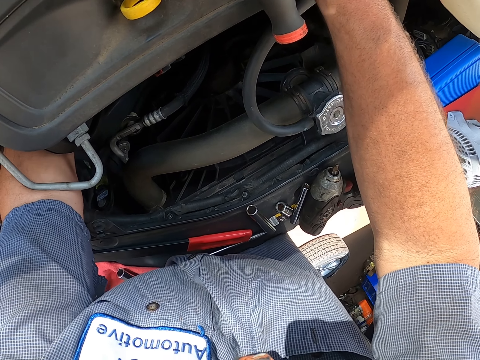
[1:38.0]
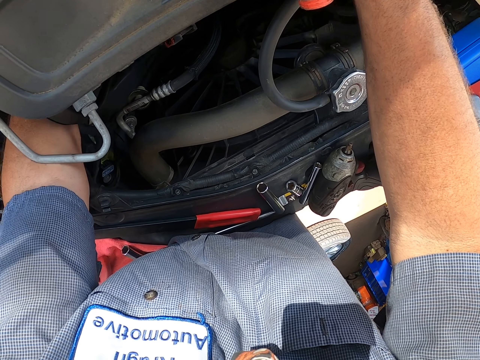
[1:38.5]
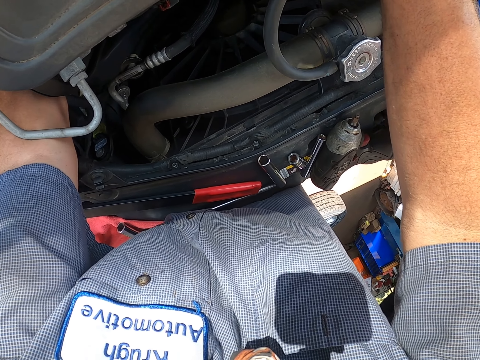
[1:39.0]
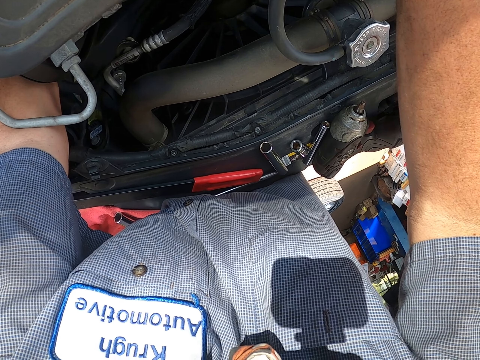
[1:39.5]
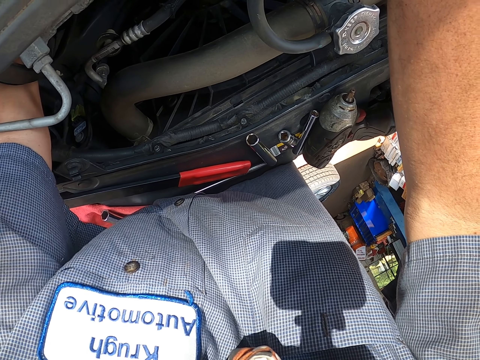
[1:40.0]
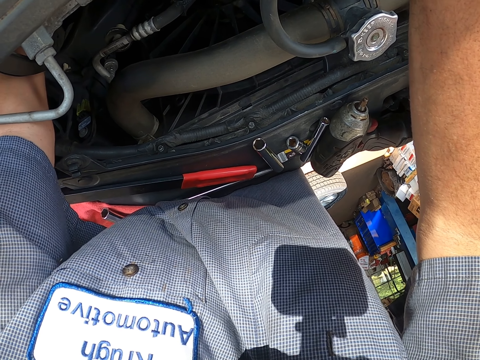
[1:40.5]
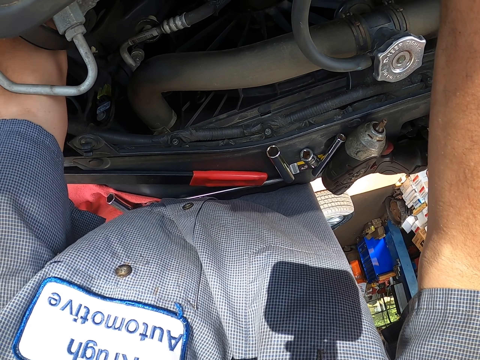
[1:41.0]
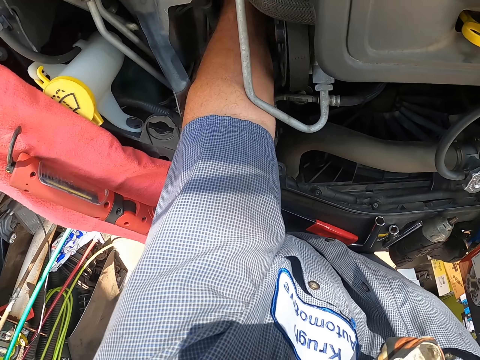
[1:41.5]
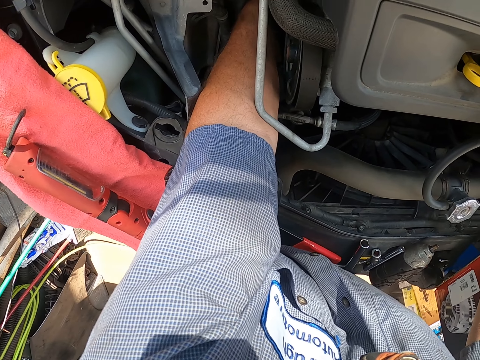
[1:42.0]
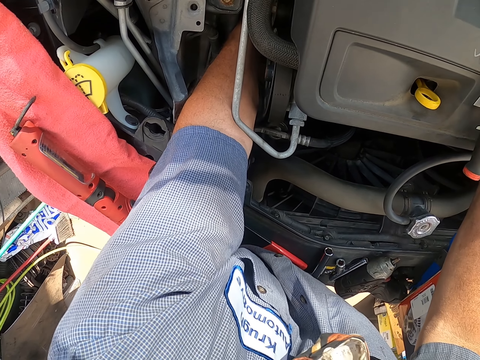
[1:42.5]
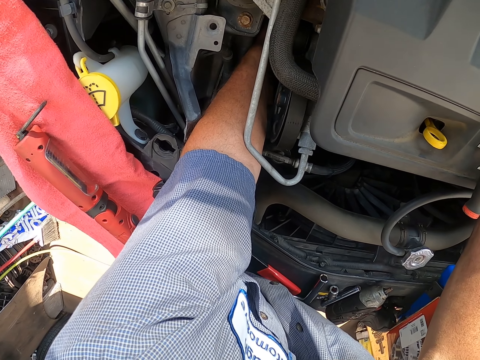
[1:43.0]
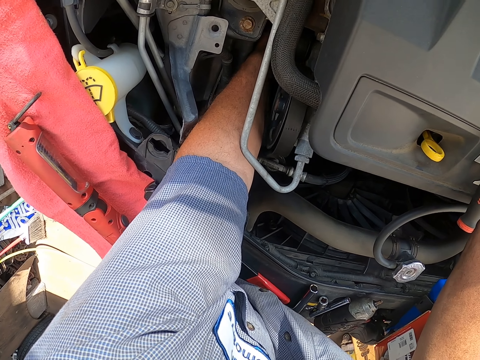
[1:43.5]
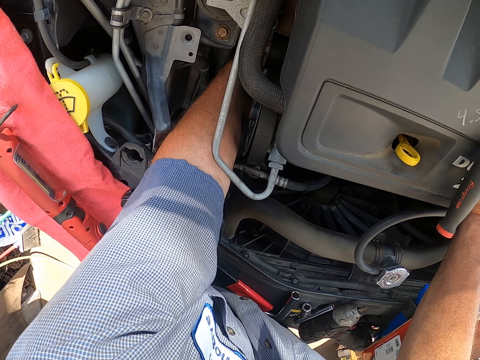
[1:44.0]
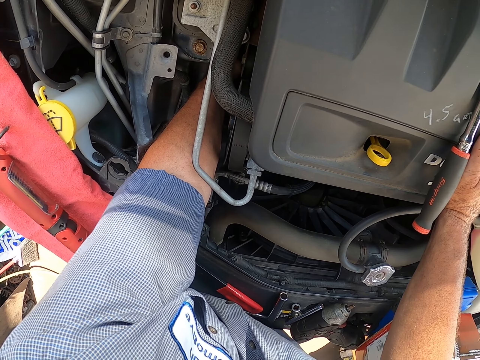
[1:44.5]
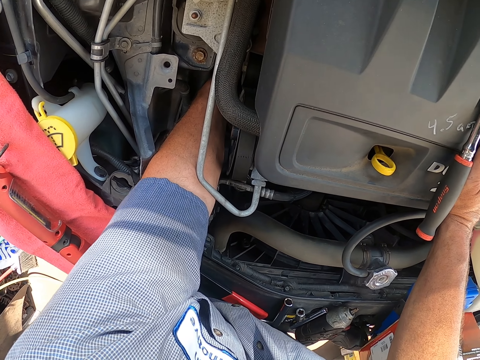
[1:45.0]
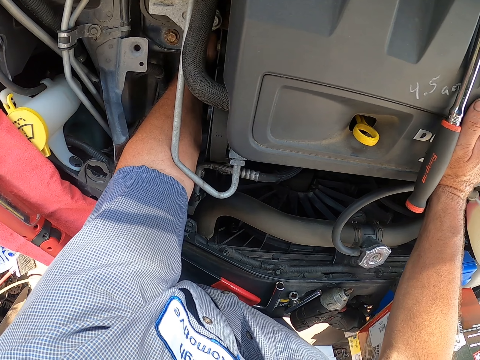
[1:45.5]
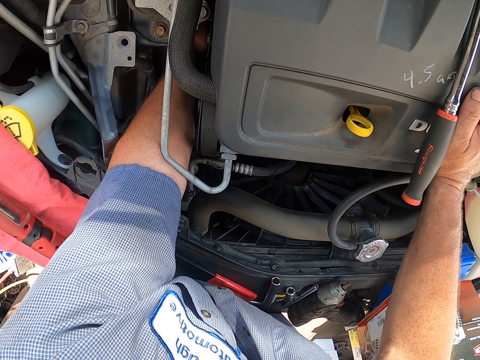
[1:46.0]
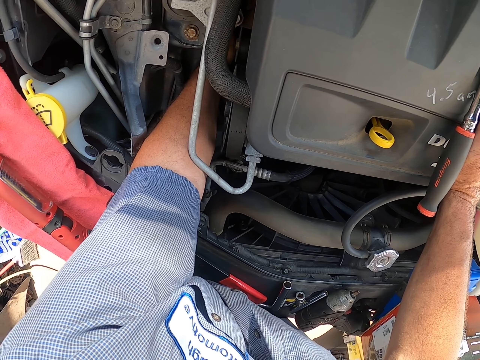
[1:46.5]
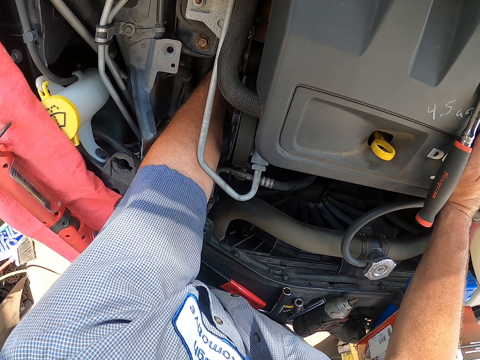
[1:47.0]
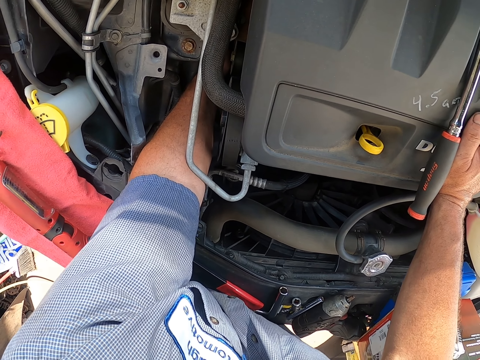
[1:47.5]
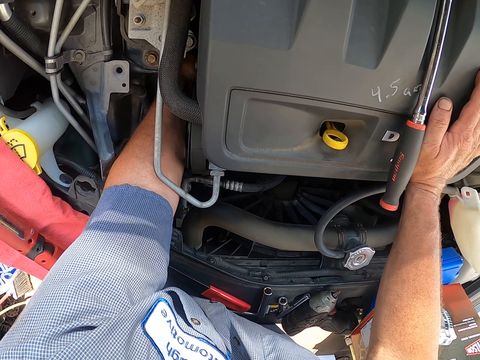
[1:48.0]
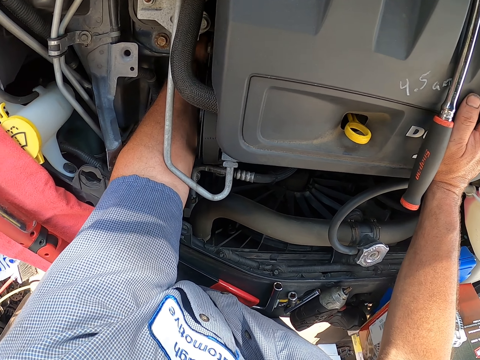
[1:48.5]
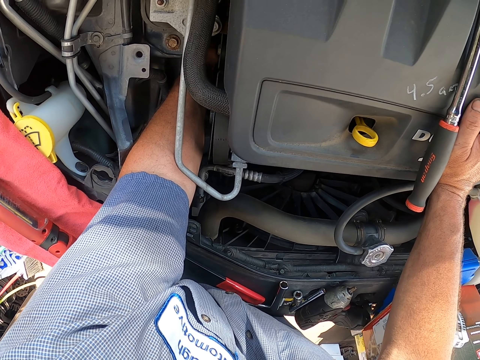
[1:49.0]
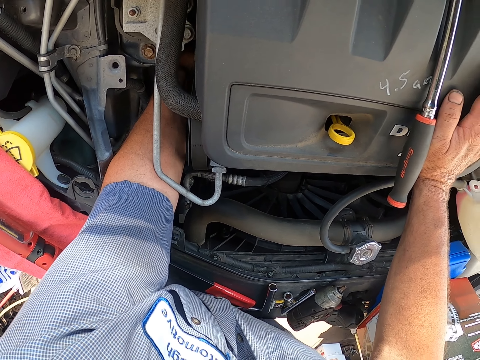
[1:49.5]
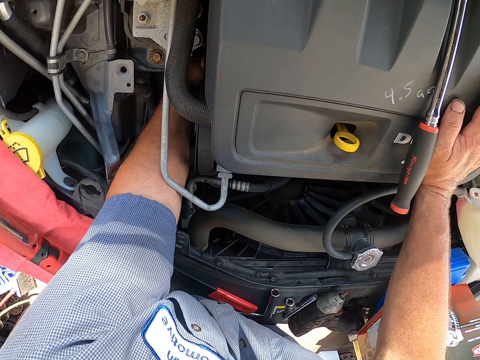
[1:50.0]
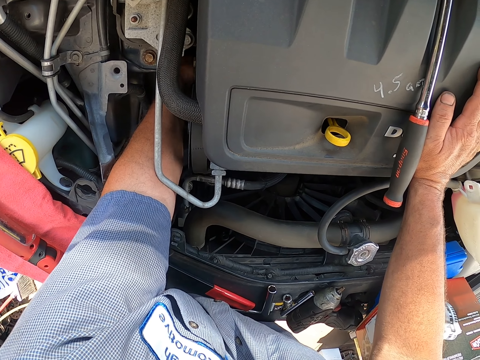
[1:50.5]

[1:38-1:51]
The camera wearer looks around. They do something.

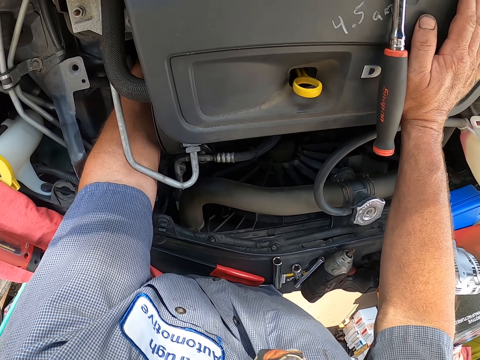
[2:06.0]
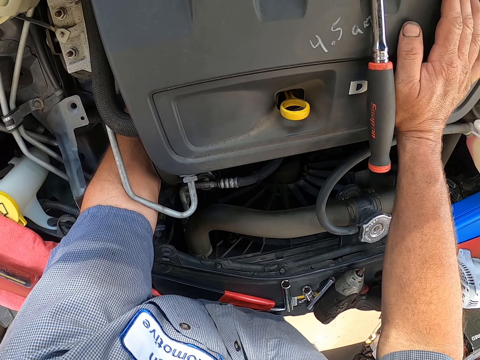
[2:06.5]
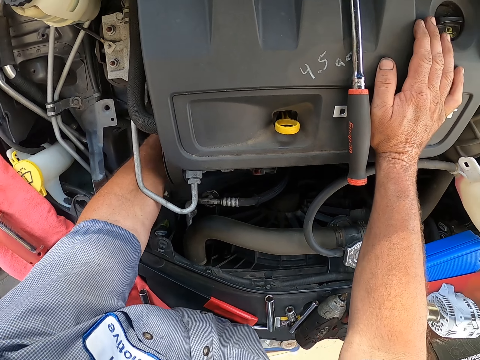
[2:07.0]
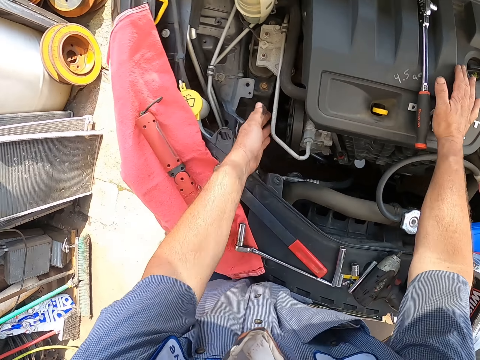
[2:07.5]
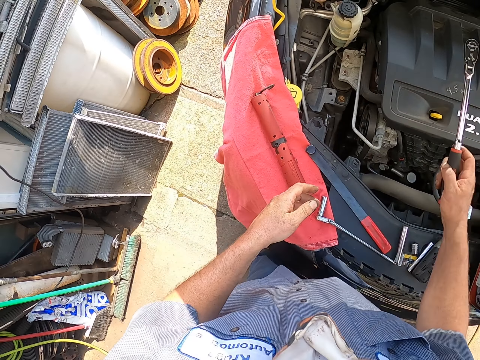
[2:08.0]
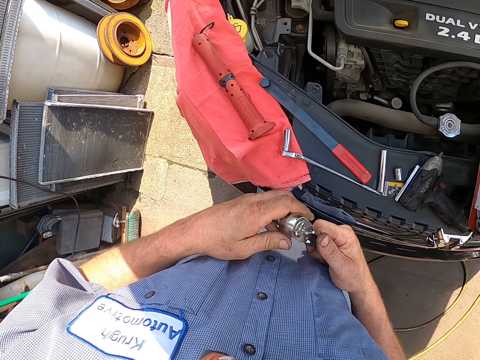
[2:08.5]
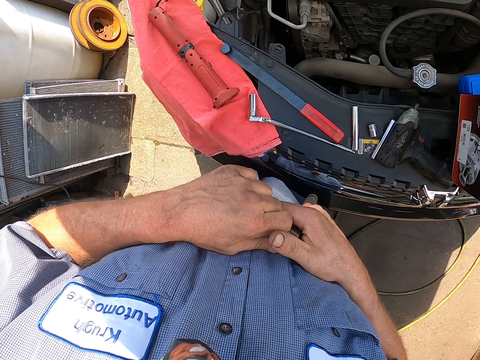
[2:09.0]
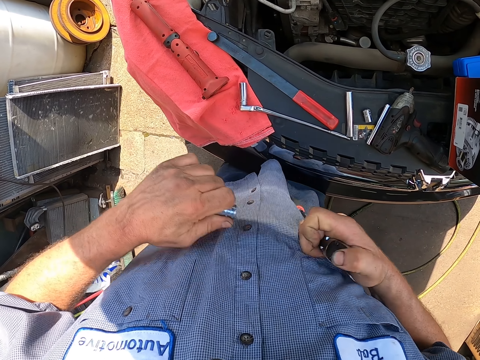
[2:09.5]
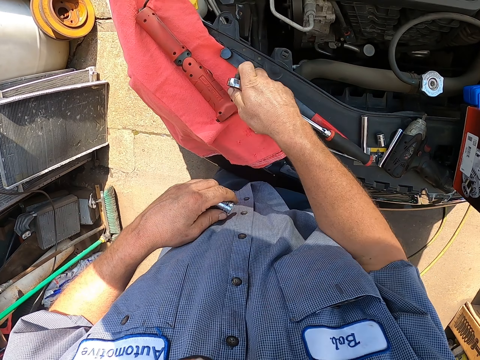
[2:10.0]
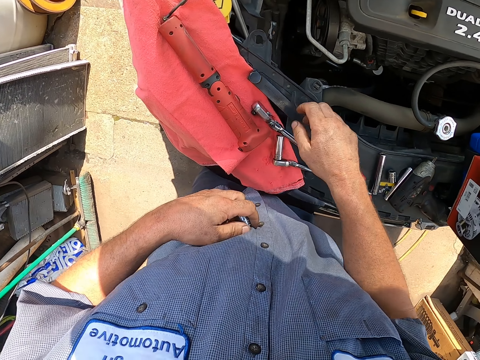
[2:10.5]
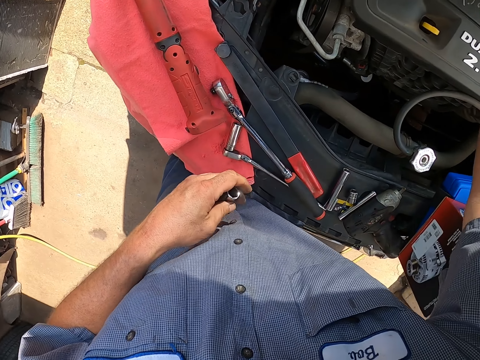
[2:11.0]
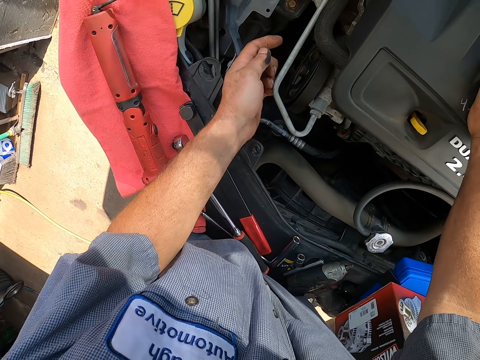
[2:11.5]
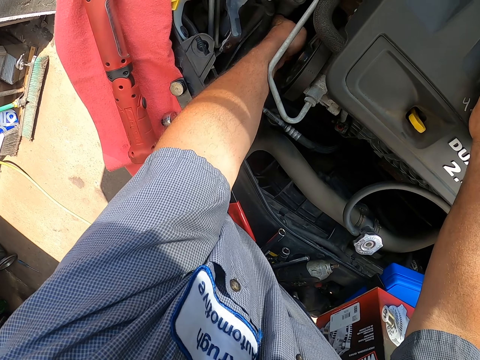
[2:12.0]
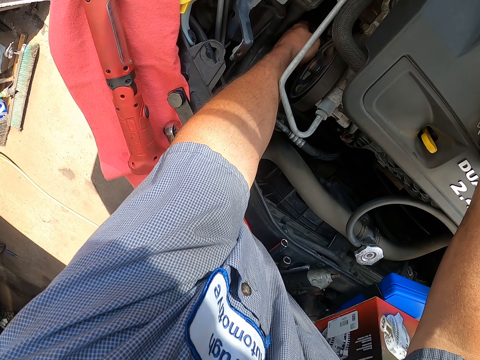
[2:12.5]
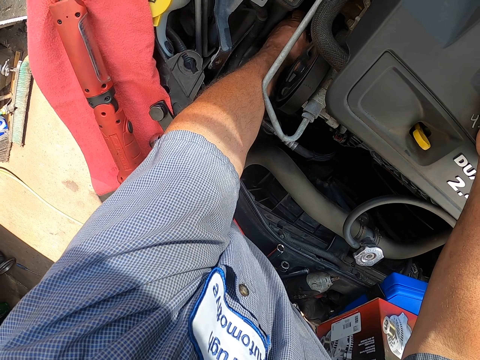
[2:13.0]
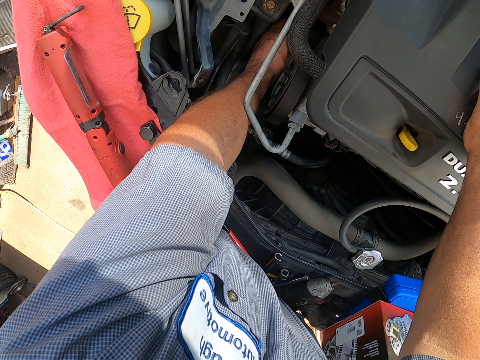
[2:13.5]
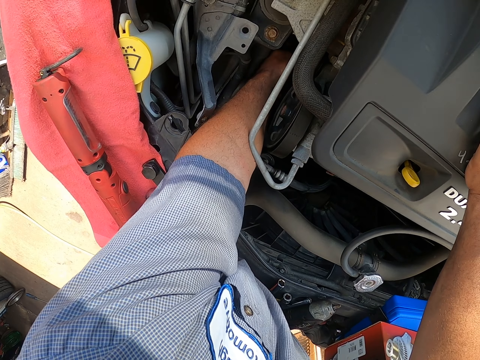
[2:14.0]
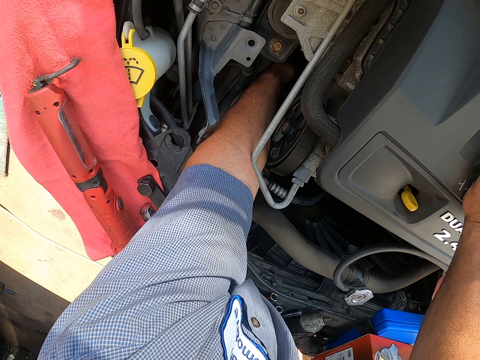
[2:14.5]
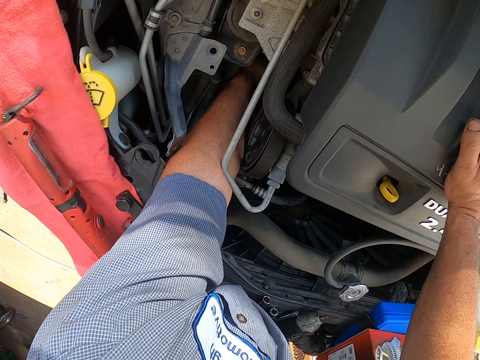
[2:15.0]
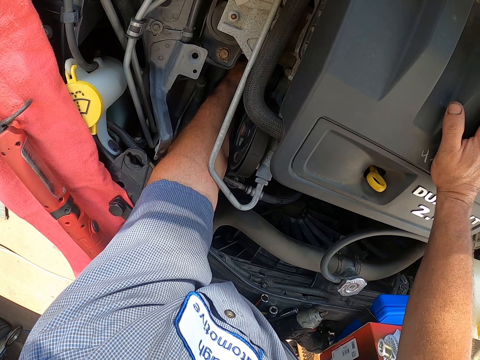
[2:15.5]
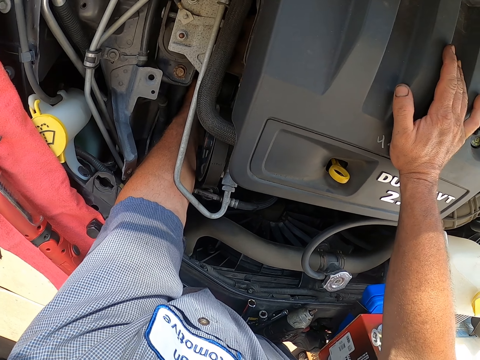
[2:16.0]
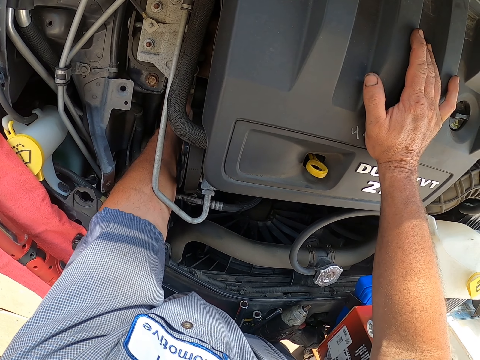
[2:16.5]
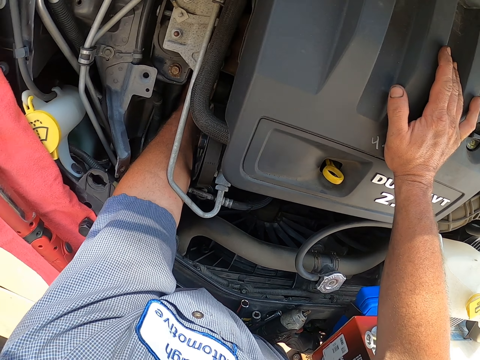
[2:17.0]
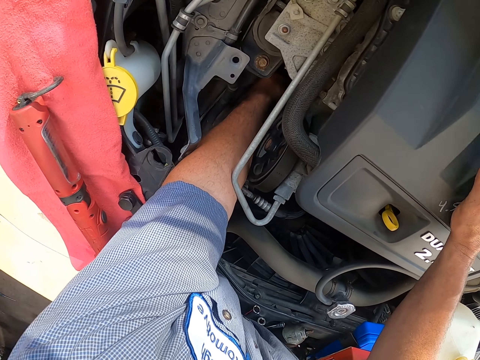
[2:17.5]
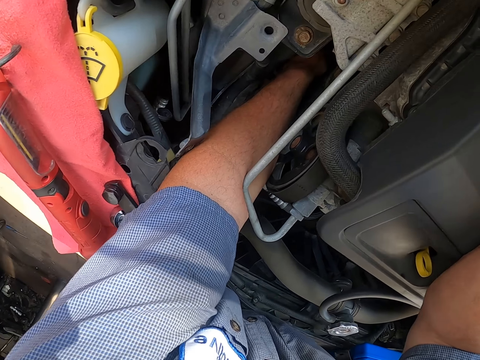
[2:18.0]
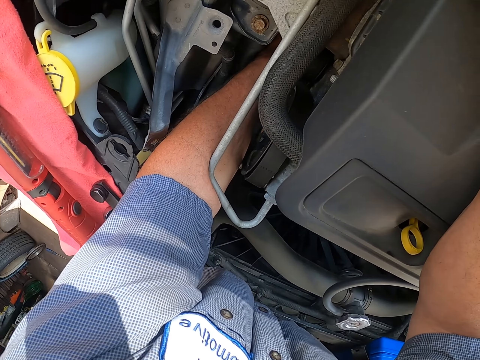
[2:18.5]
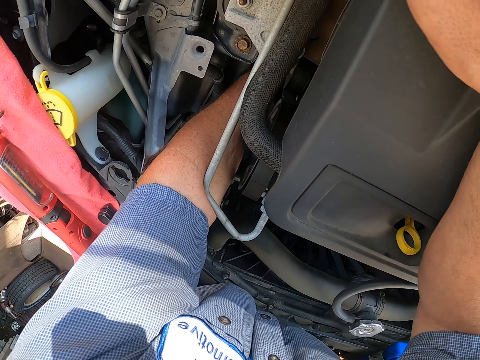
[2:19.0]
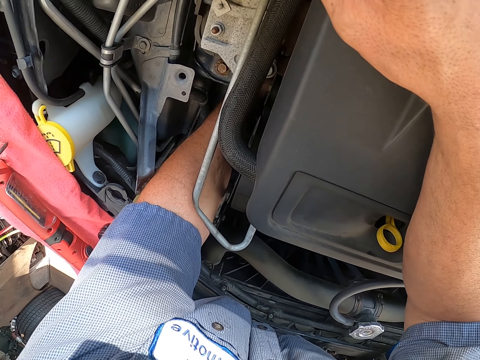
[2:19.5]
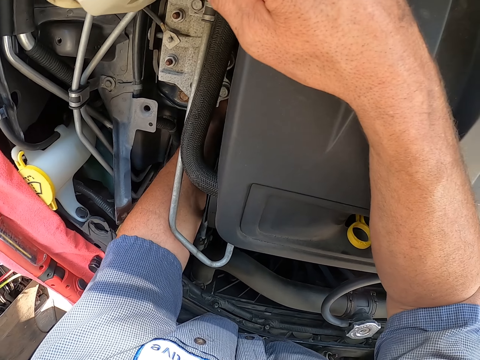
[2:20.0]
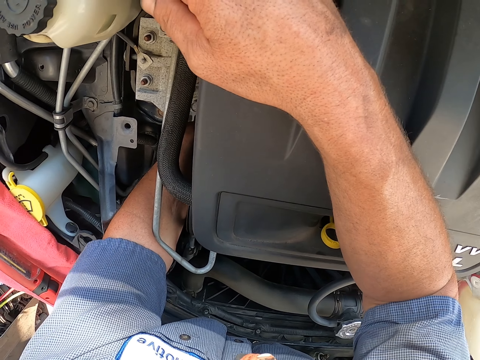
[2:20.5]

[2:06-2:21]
The camera wearer pulls a hand out of the bonnet. They pick the bearing spanner, remove the box spanner from the bearing spanner, and place down the bearing spanner on the car. They put a hand inside the bonnet. They fix the engine area. They do something.
